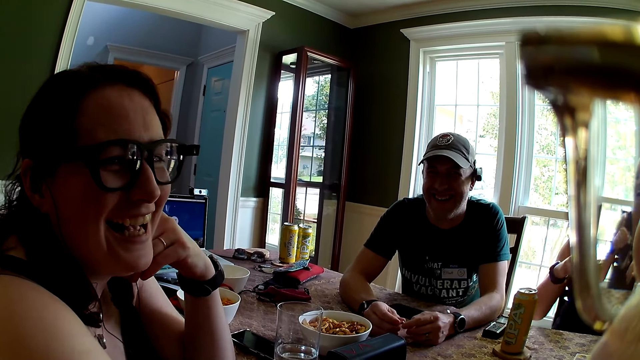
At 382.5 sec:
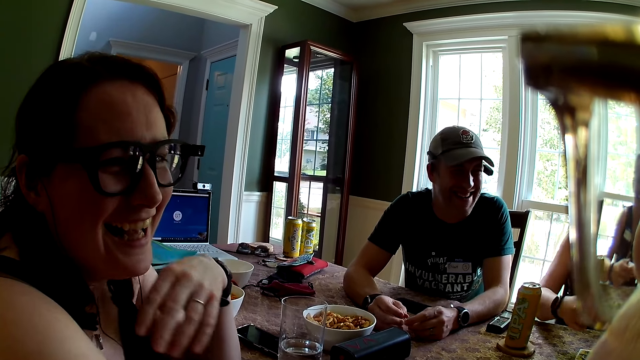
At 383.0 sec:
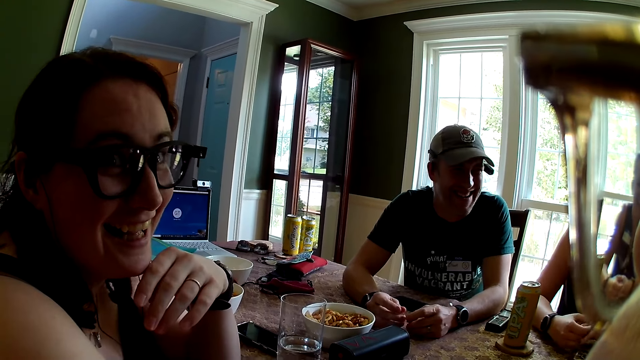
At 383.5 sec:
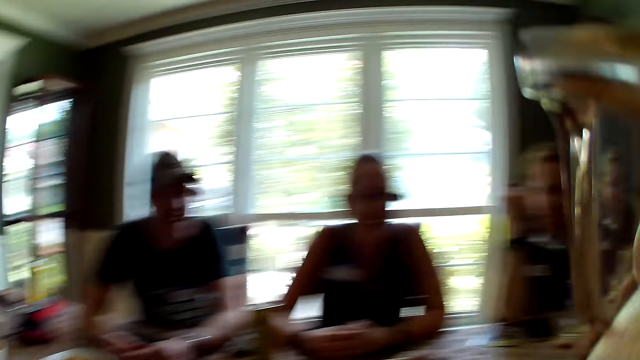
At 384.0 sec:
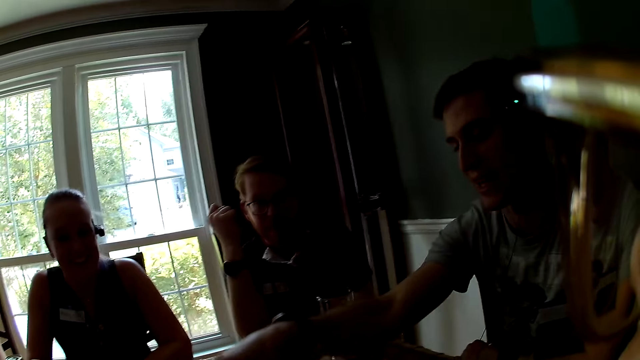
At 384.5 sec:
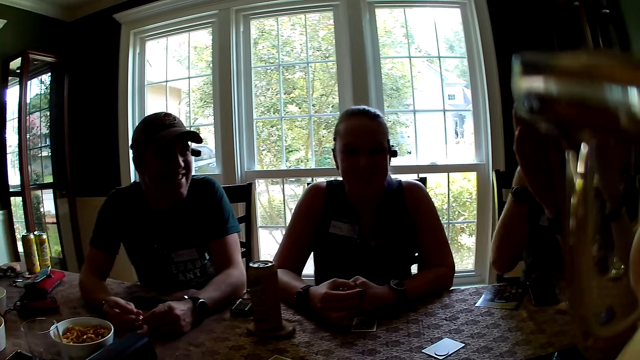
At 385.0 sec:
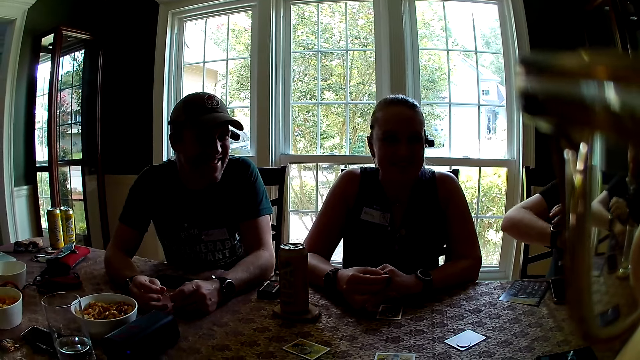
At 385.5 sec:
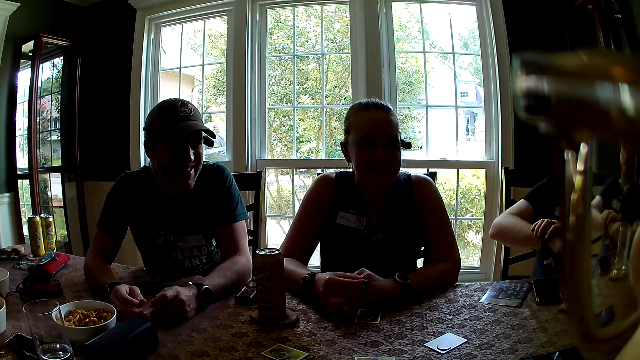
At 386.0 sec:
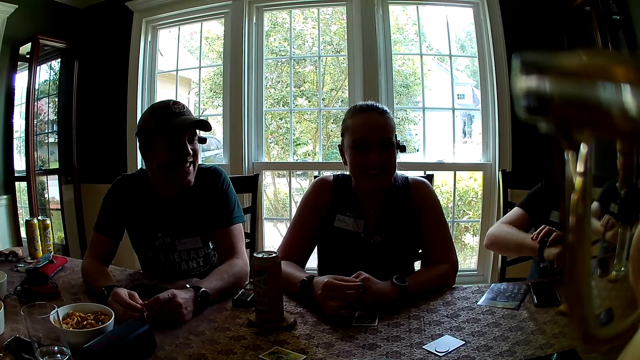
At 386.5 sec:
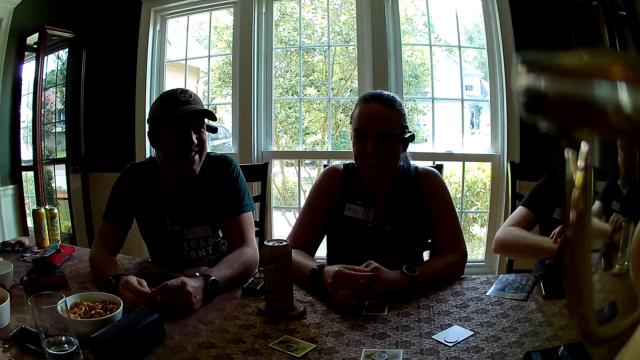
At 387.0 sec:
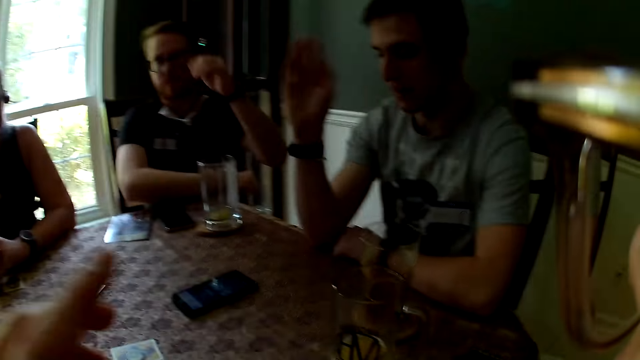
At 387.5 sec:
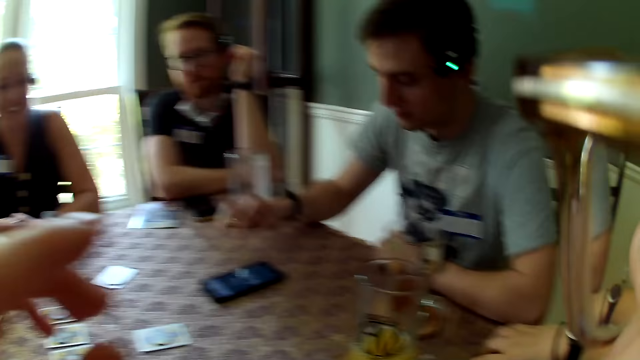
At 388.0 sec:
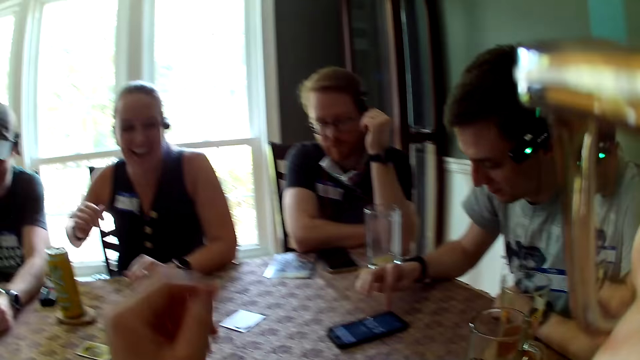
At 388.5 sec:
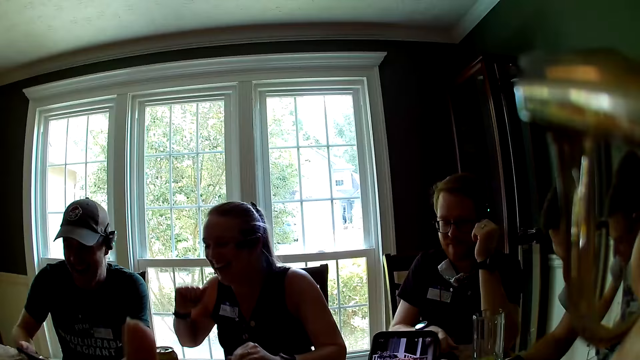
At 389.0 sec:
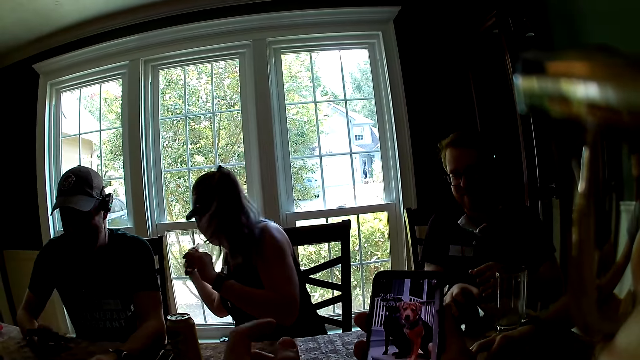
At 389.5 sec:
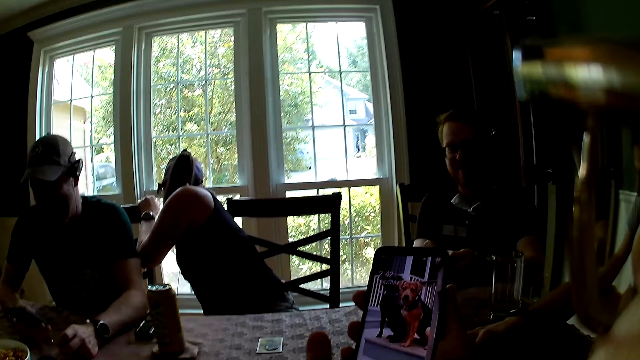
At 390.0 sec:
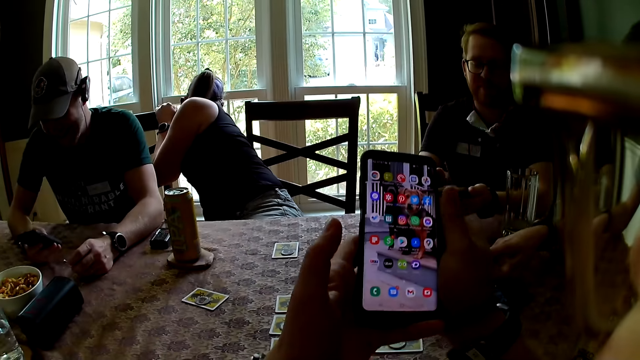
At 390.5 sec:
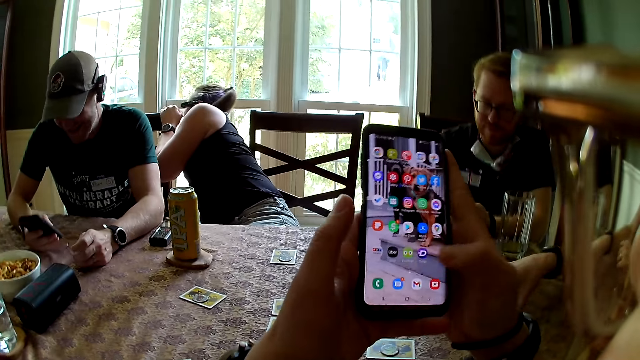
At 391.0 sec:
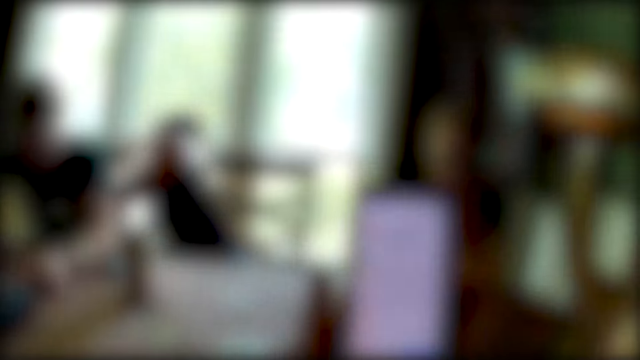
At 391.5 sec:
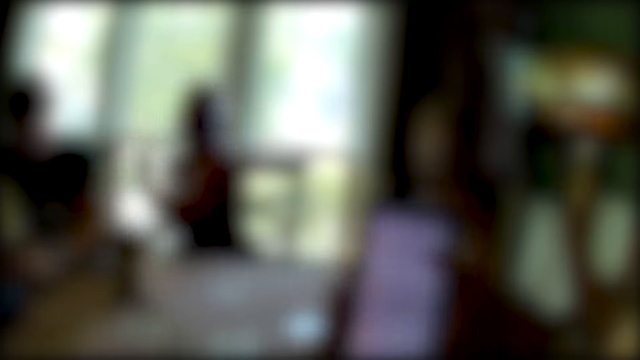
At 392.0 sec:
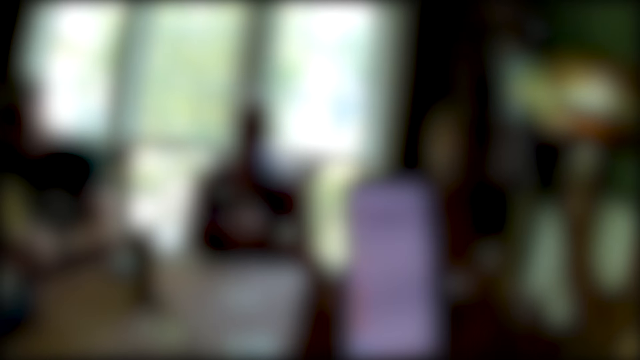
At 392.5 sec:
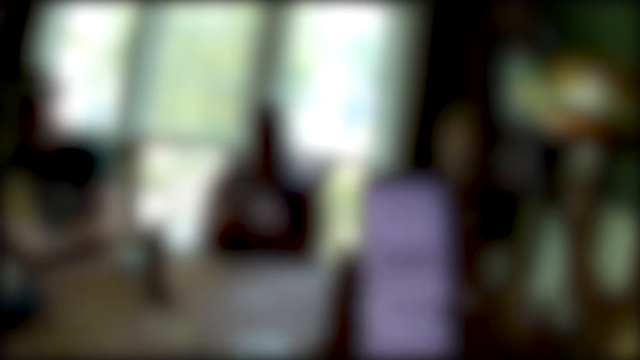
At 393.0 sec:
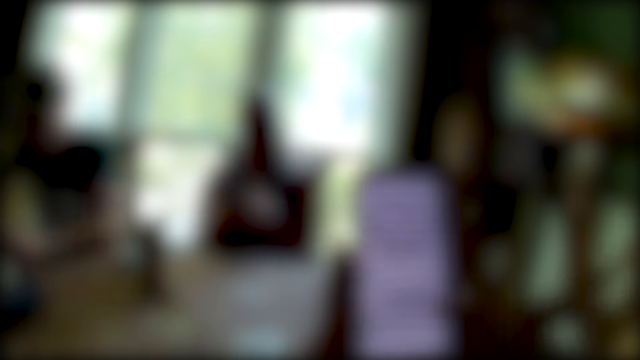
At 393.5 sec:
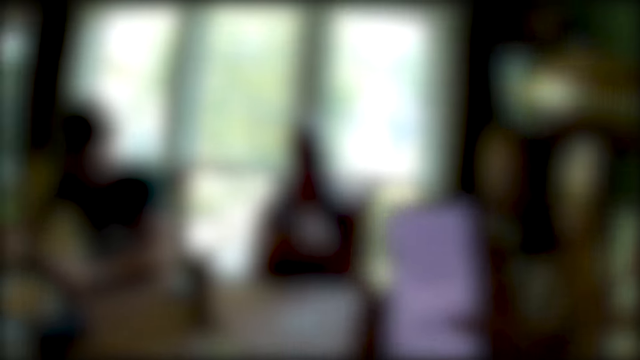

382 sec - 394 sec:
The camera wearer looks at a woman. She looks at a man. Another man adjusts a watch on his right hand with his left hand. The first man operates a mobile phone placed on a table with his right hand. A third man operates a mobile phone with his right hand. The camera wearer operates a mobile phone with her hands. Another woman laughs at the first man. A third woman places her left hand on a chair.

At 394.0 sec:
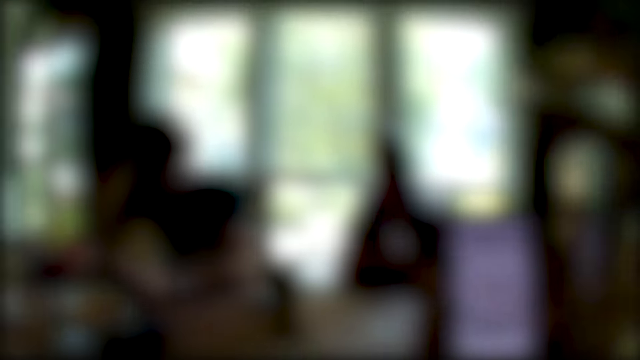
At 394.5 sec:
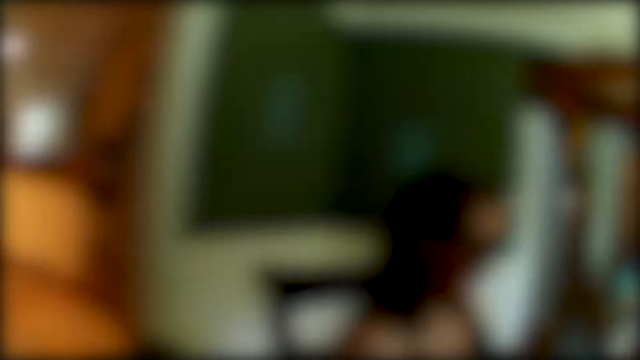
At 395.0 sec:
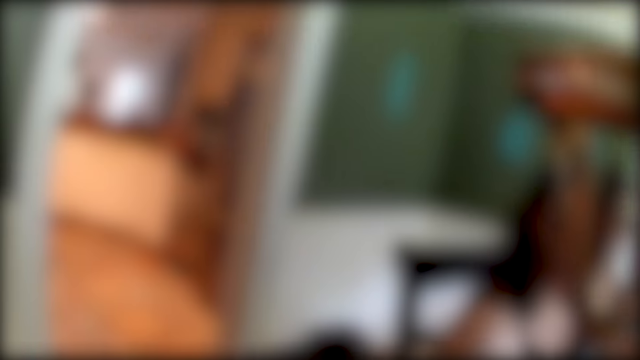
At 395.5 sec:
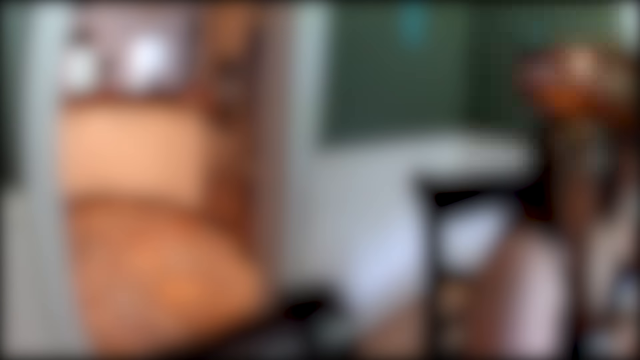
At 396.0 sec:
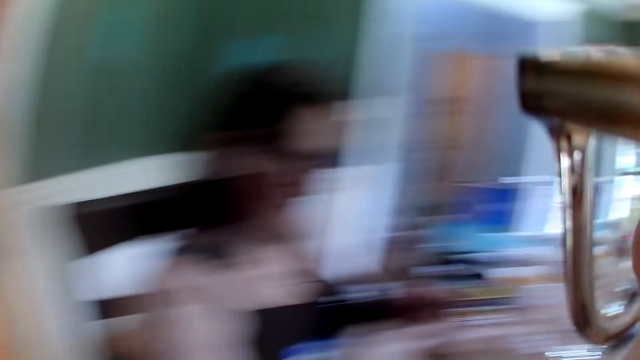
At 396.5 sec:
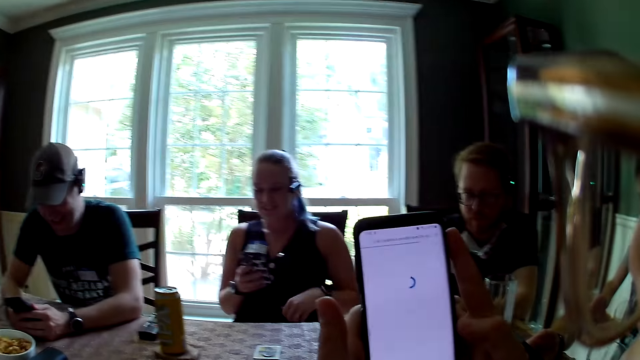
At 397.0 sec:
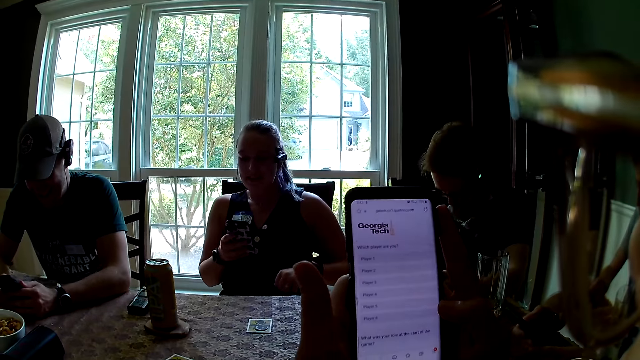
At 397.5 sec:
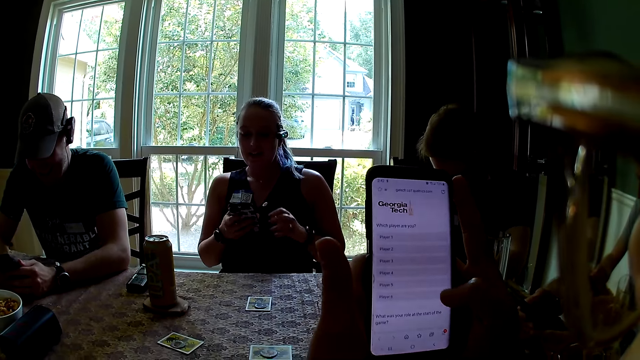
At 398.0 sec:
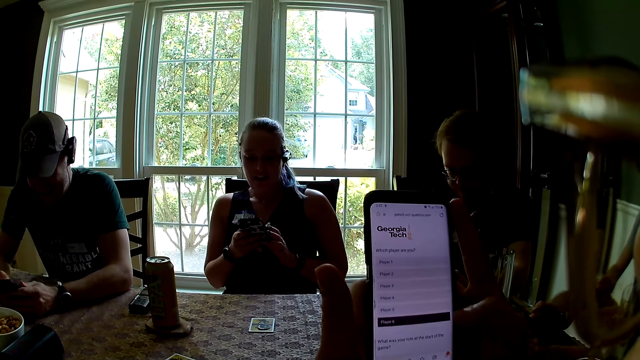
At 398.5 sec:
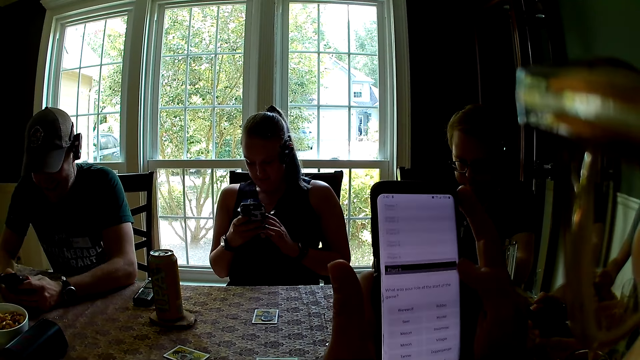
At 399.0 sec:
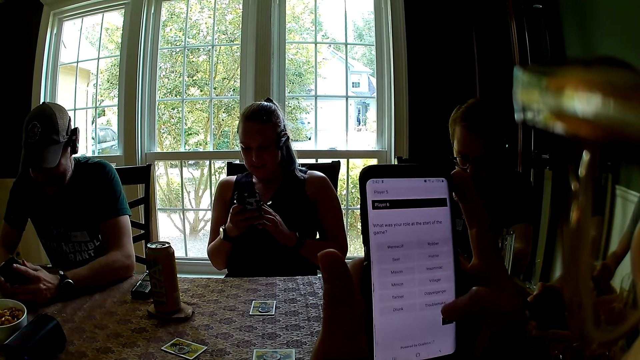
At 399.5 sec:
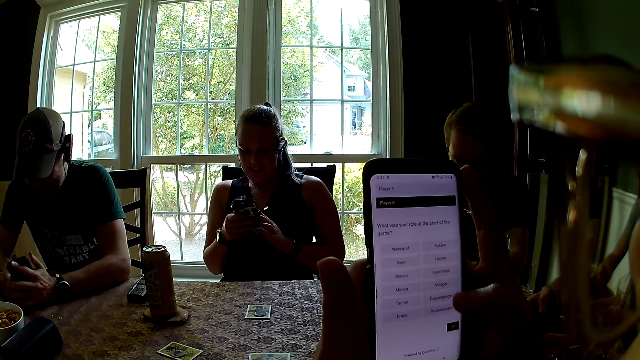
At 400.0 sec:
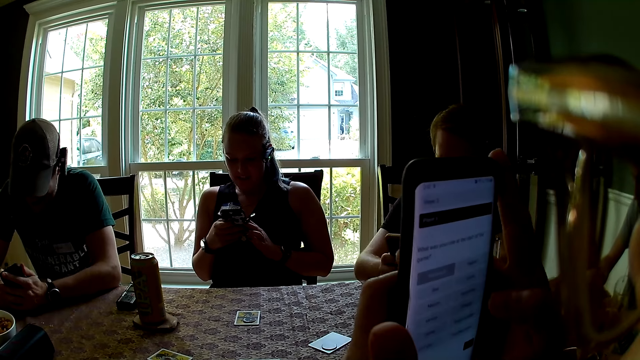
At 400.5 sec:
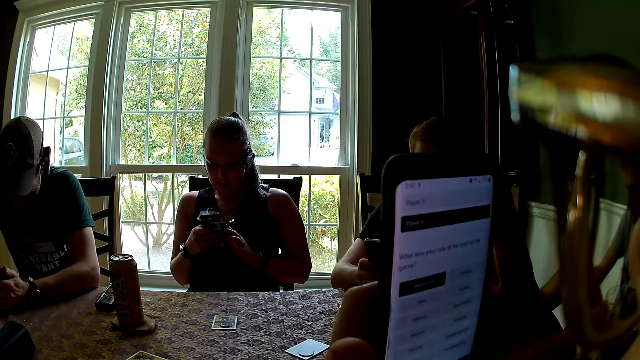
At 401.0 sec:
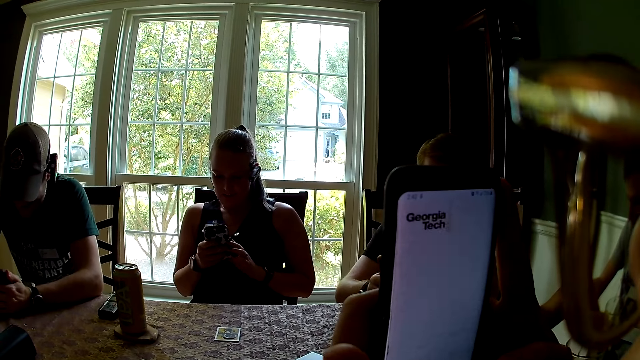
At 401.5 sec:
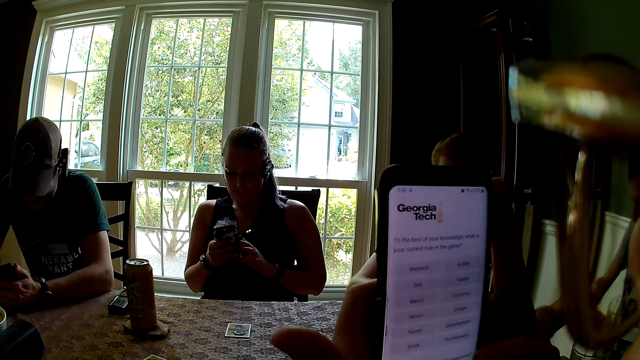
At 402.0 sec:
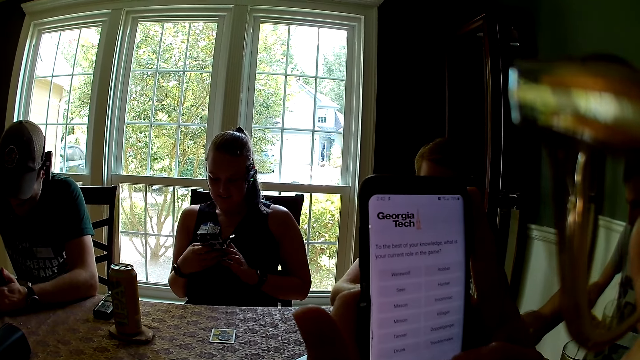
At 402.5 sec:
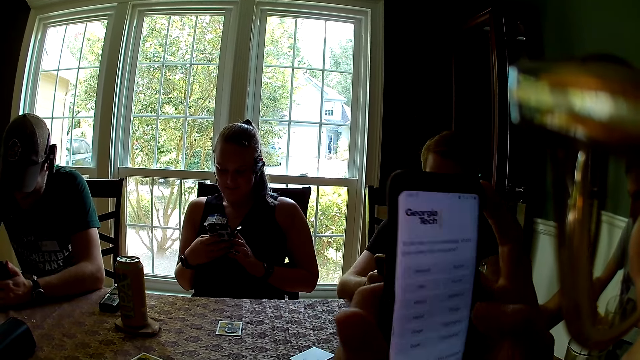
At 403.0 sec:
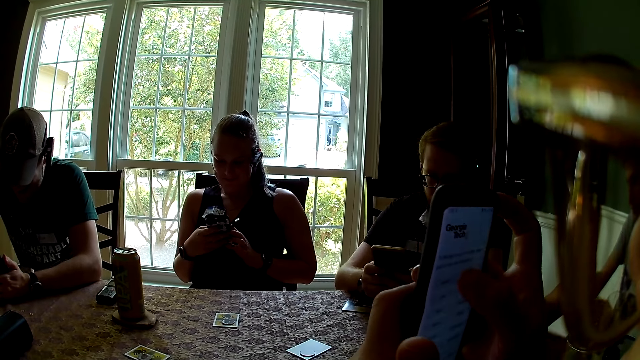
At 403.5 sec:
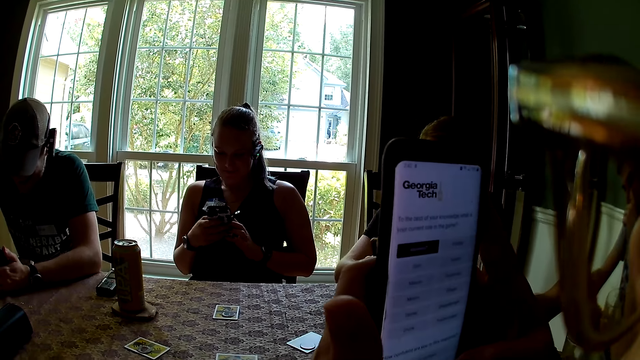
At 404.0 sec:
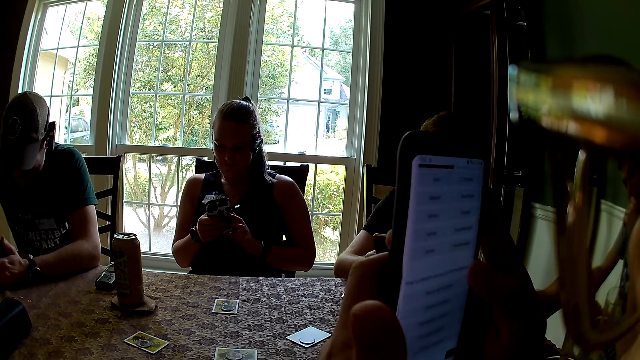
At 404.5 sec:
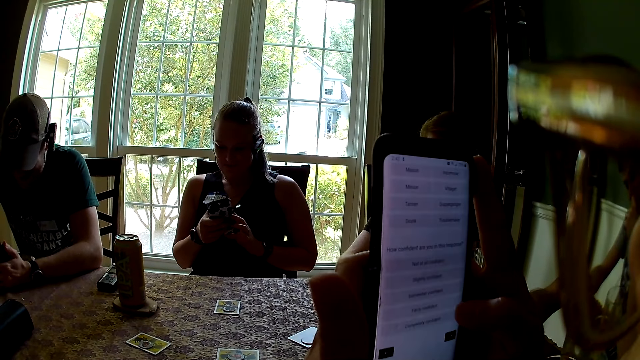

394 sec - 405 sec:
The camera wearer interacts with a woman. Another woman operates a mobile phone with her hands. The camera wearer looks around. The first woman interacts with everyone on the table. The camera wearer uses a phone. A man operates a mobile phone with his hands.
